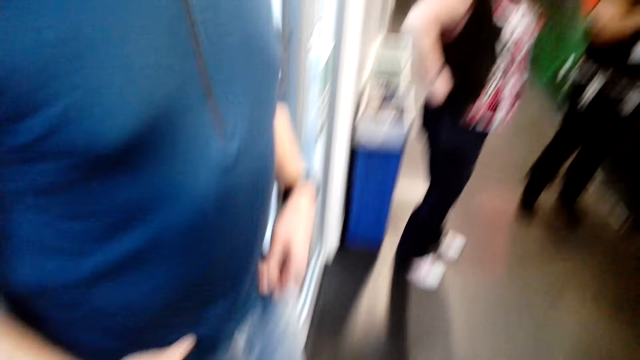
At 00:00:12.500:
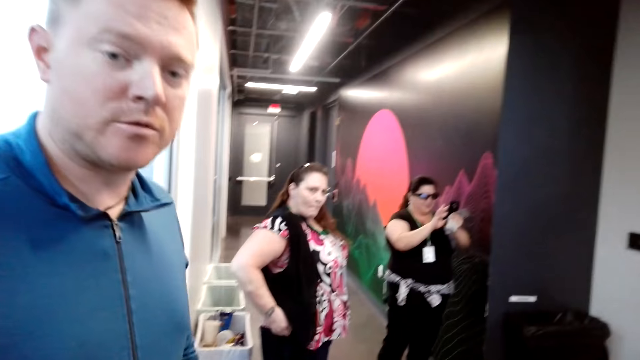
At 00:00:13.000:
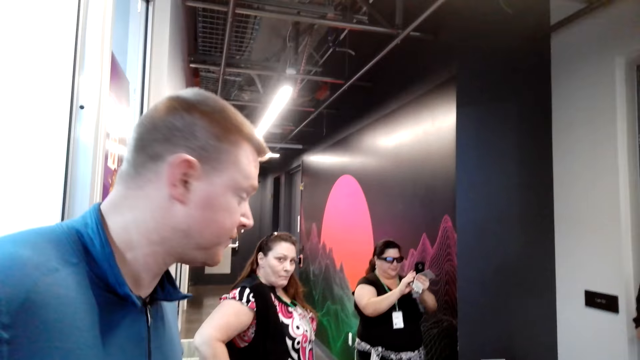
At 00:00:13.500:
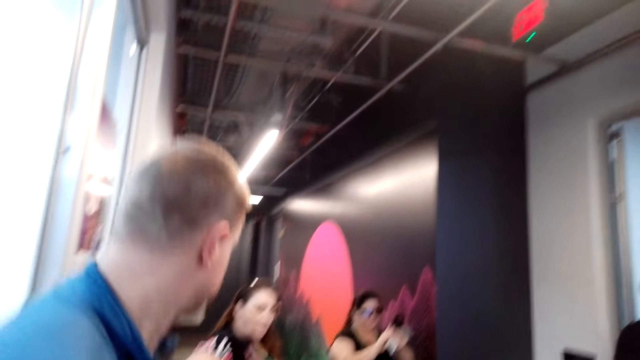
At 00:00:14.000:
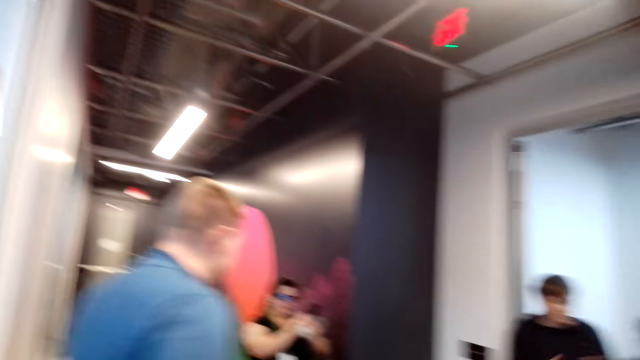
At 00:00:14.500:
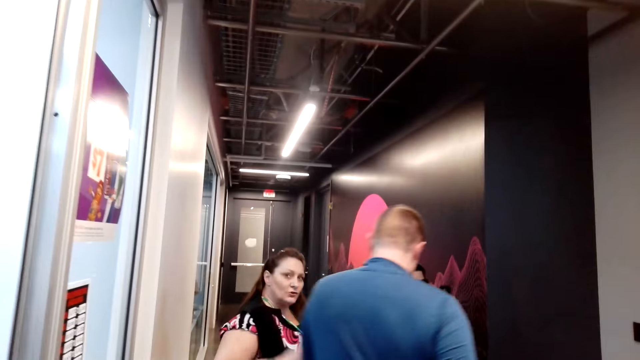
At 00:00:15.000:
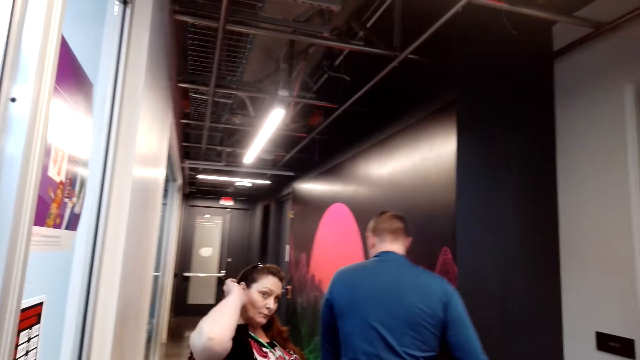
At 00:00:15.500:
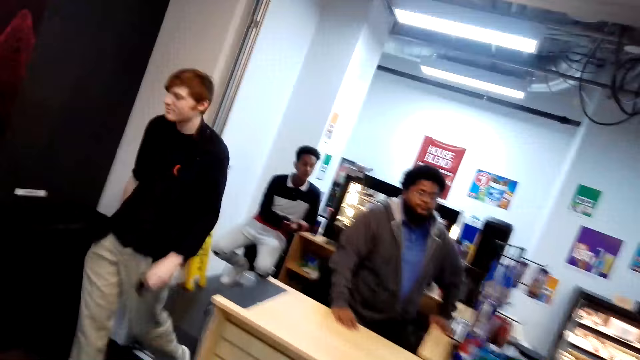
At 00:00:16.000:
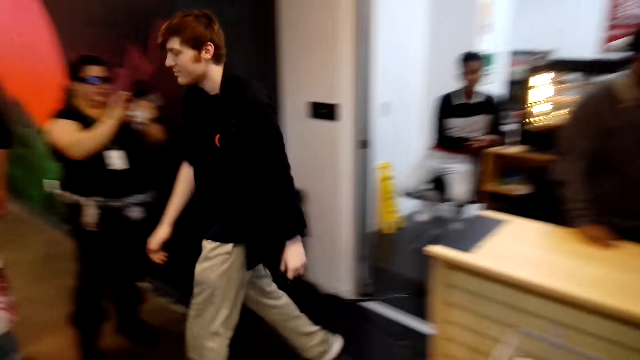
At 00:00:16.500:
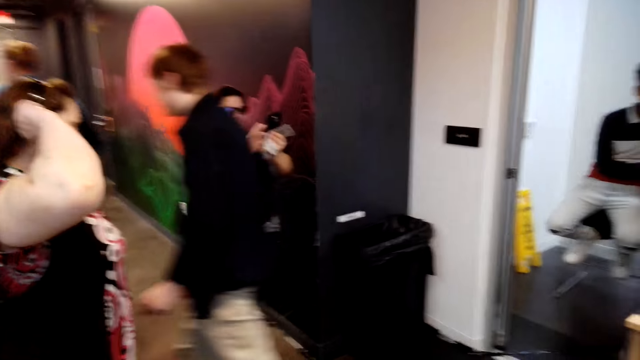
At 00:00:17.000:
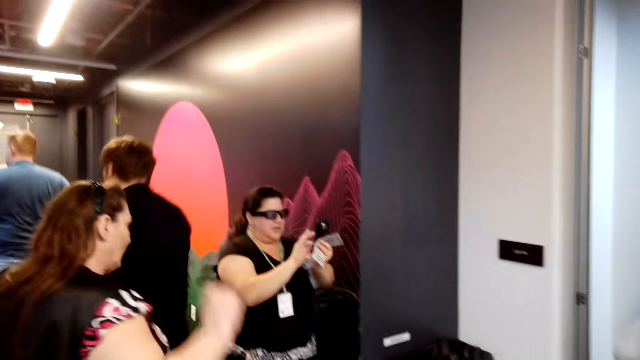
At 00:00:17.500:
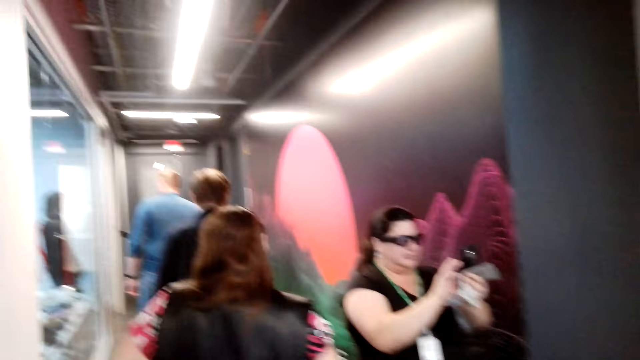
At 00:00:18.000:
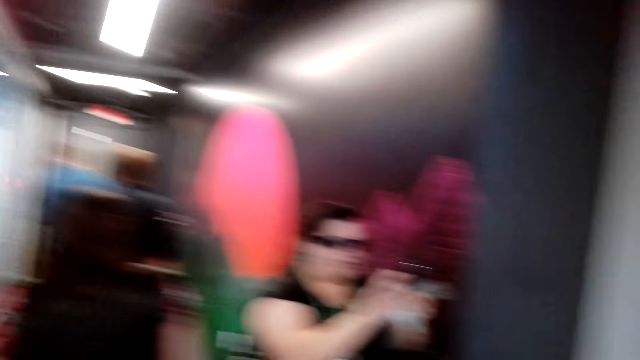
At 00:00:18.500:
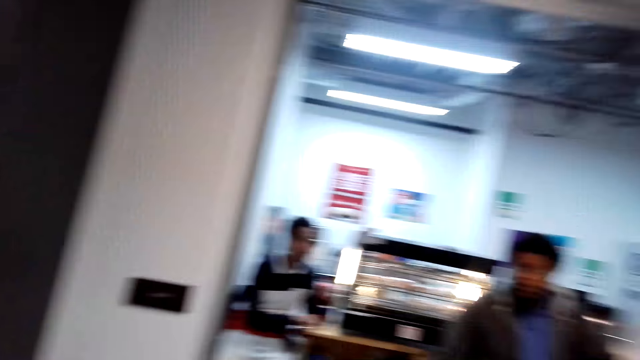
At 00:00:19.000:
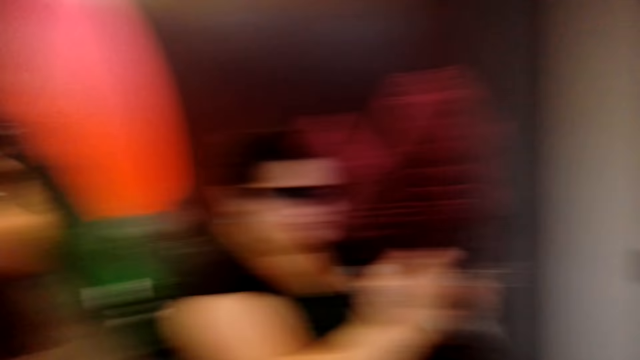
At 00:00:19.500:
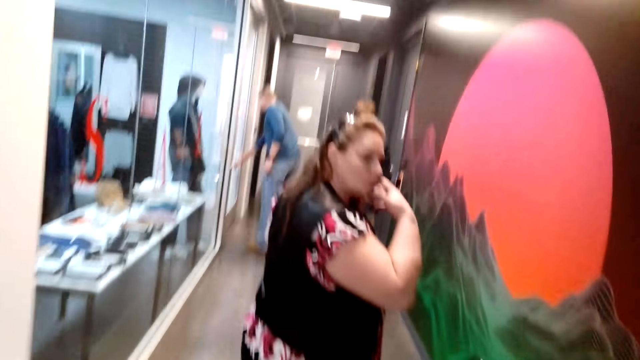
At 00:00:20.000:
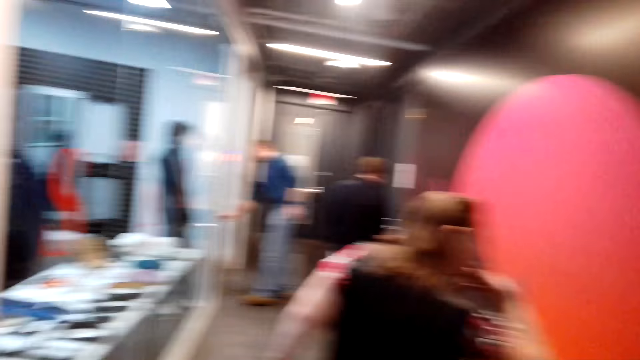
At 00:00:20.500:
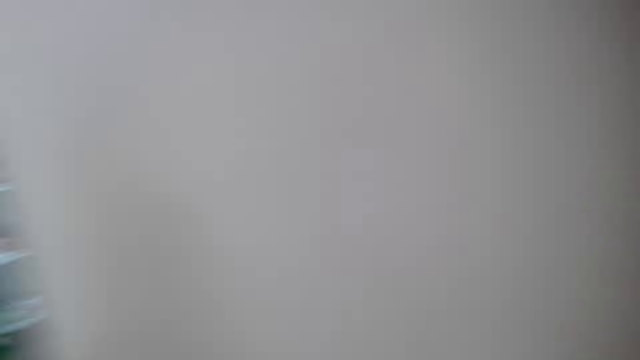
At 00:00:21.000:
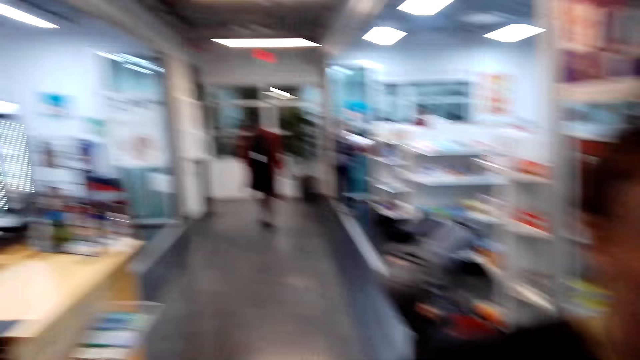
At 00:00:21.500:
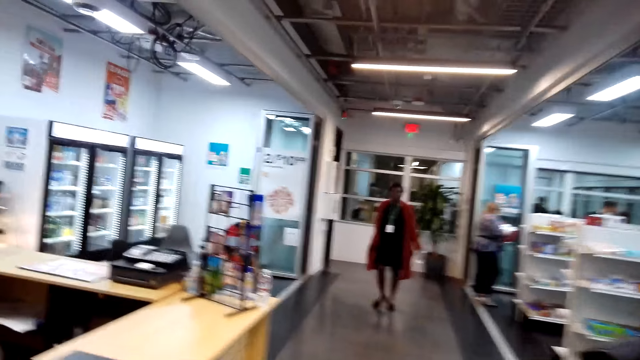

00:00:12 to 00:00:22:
A man looks at the camera wearer. A person walks away. The man walks around. A woman touches the ear. Another man walks around. The camera wearer looks around. The woman walks around. The camera wearer walks around.

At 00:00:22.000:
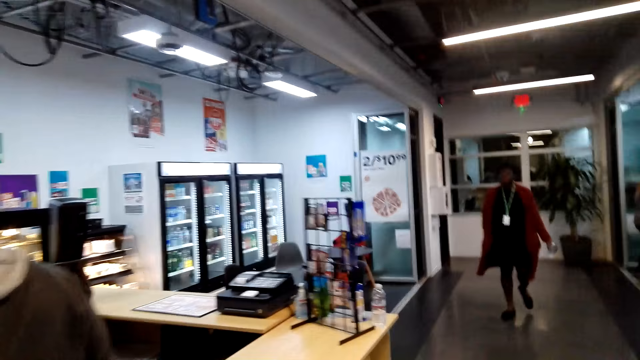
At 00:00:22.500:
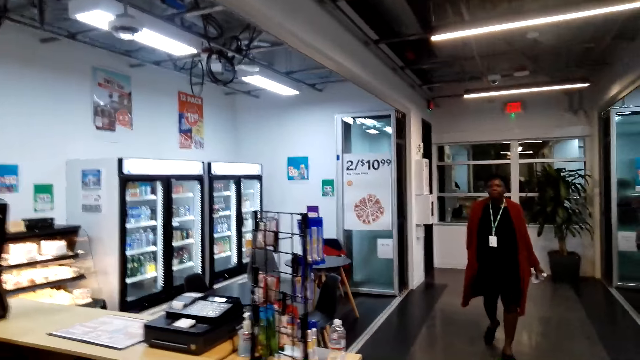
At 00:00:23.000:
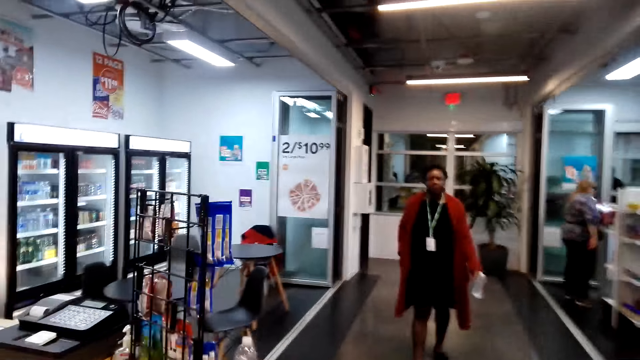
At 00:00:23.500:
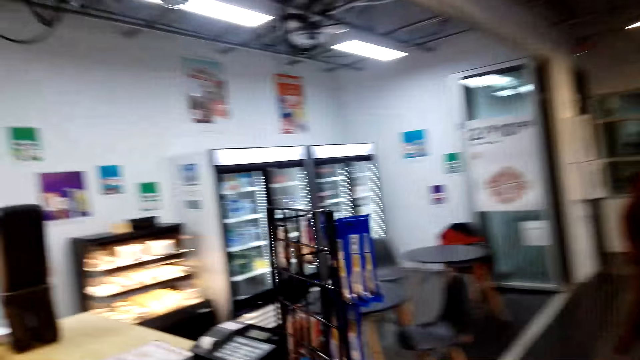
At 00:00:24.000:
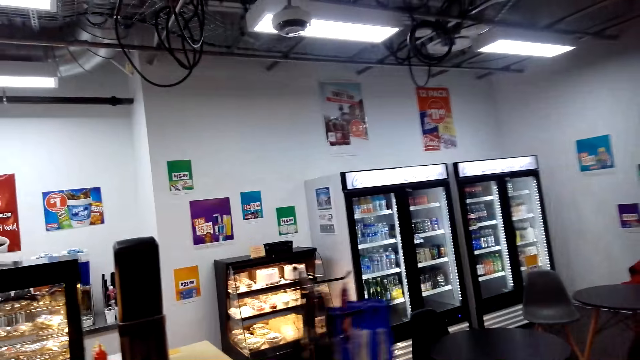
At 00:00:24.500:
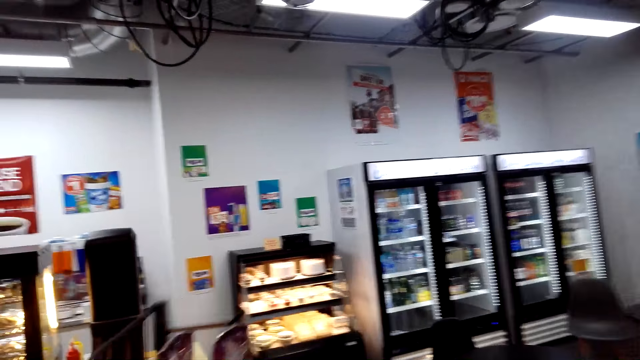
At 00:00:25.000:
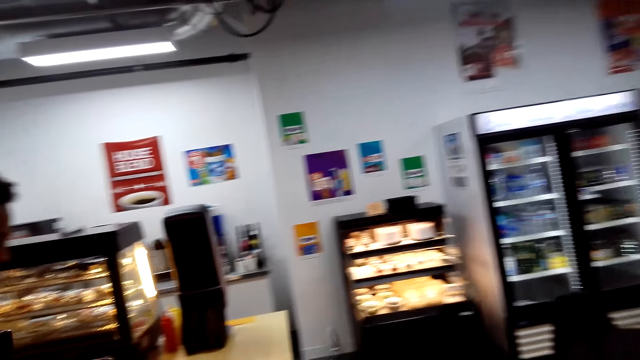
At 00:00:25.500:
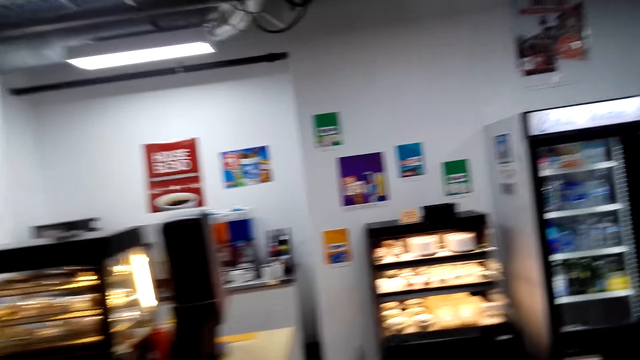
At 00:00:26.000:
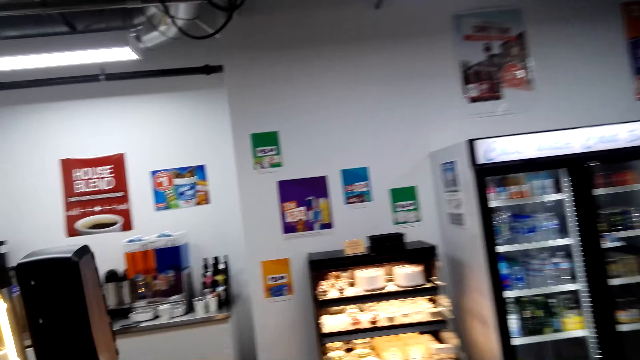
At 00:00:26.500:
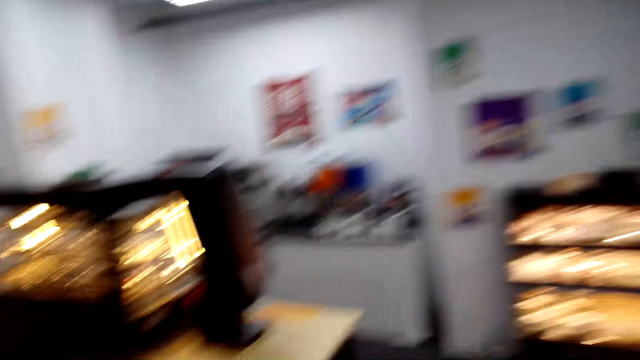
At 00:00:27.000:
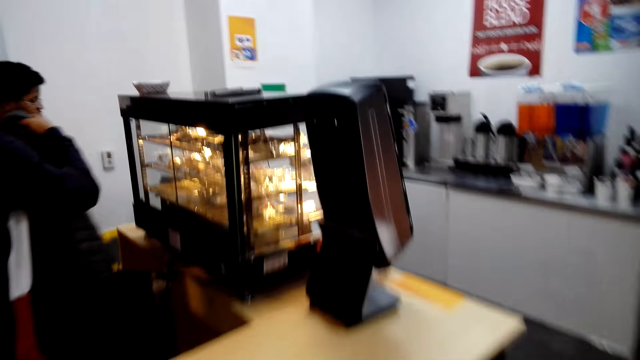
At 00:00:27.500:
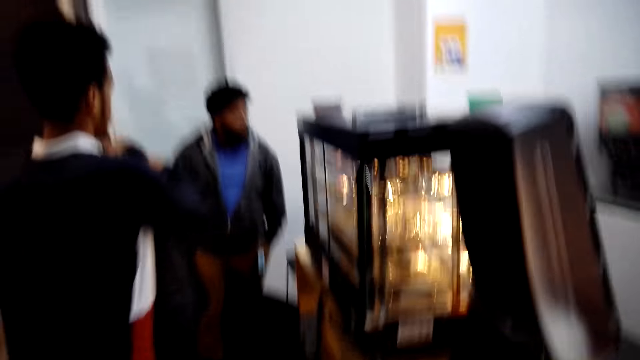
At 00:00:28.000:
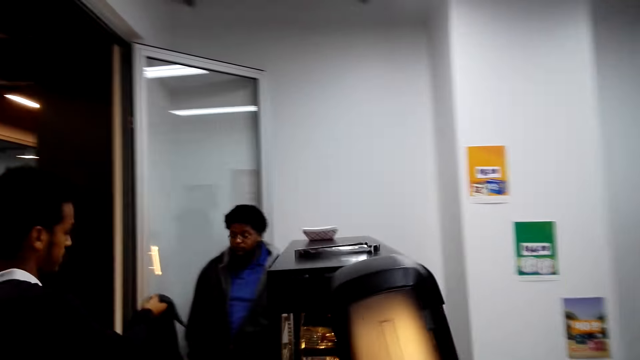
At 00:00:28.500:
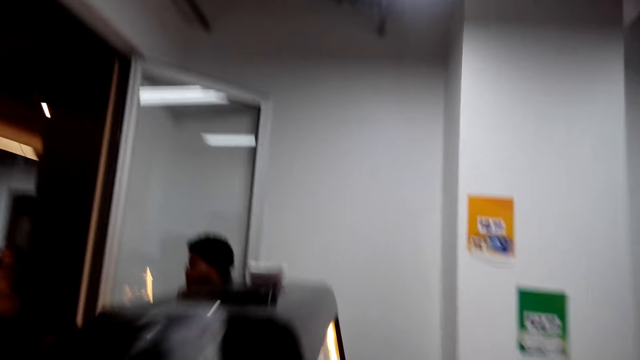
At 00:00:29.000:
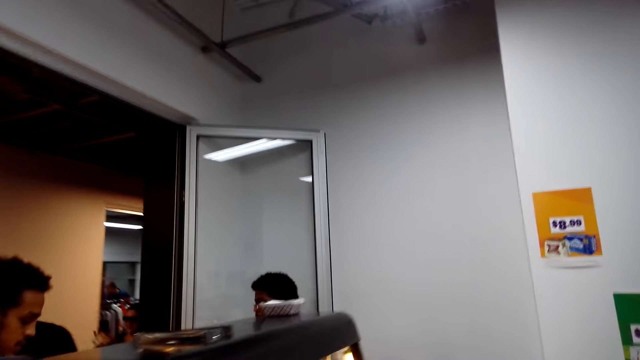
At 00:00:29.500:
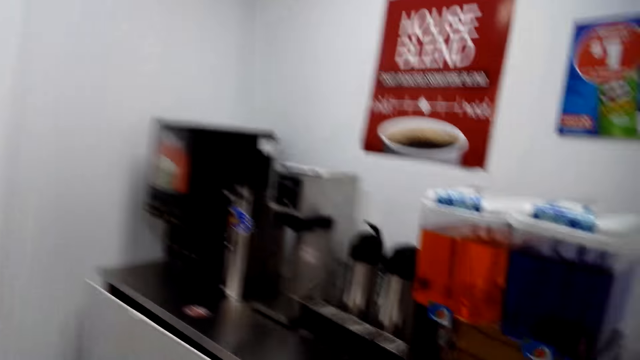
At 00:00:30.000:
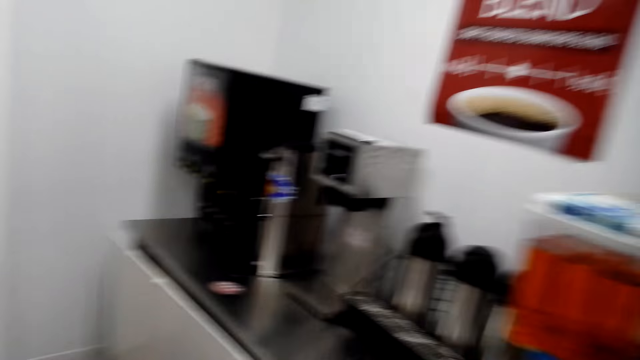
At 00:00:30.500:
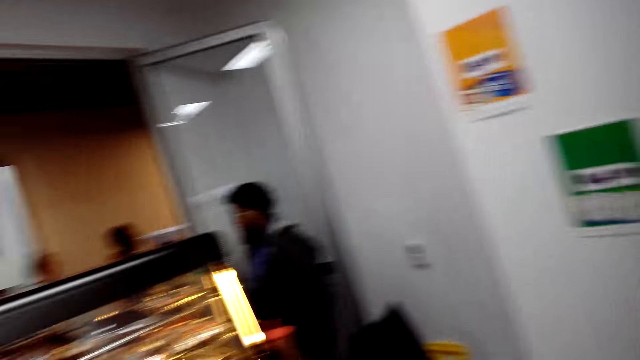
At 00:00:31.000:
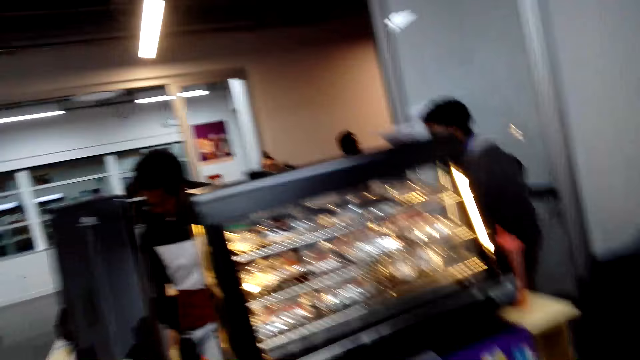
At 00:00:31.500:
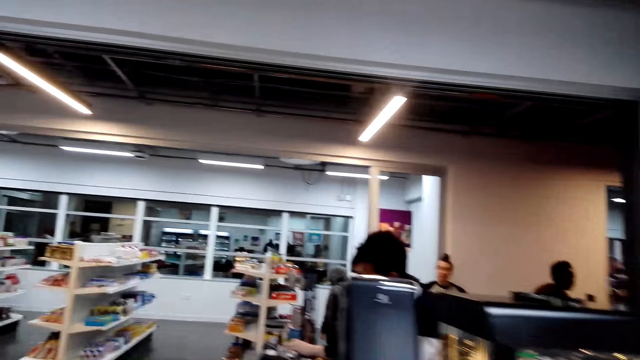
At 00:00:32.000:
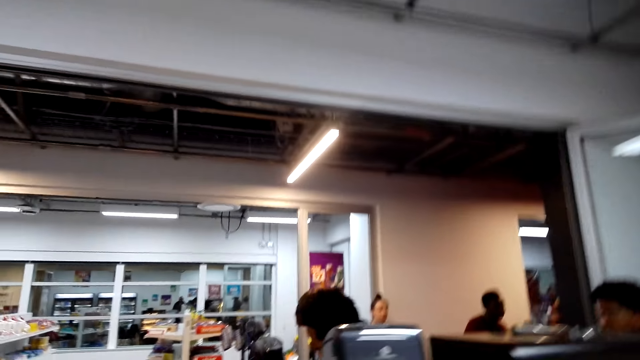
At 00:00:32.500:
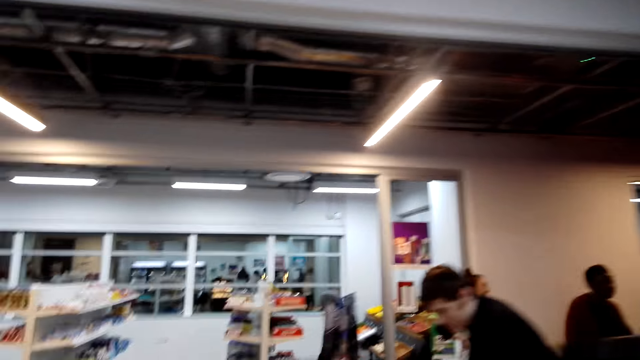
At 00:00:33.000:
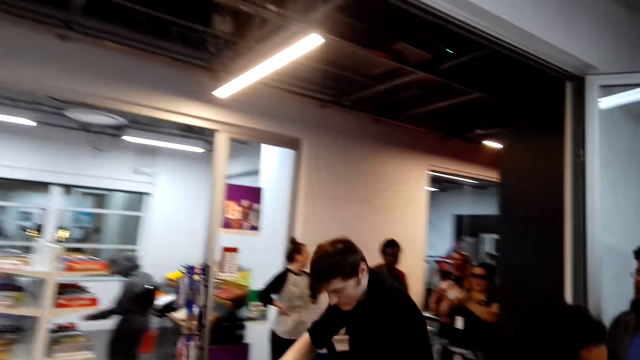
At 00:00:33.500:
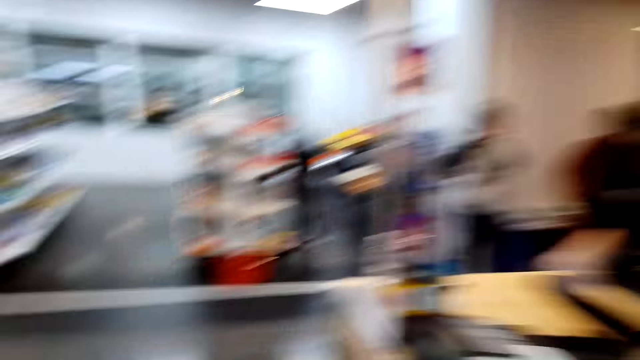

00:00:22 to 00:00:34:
The camera wearer walks in the supermarket.
